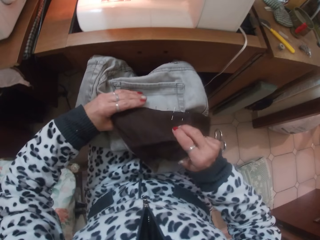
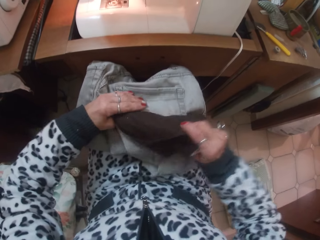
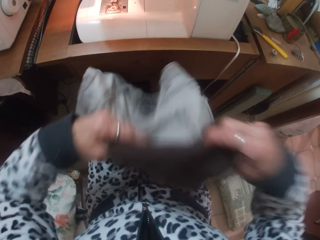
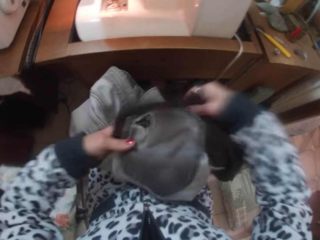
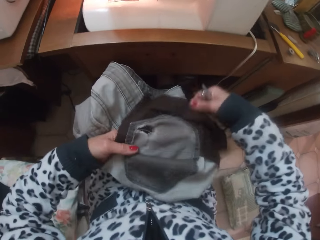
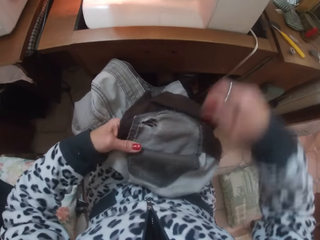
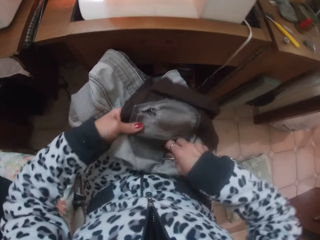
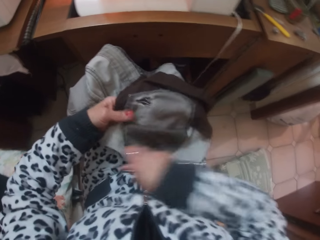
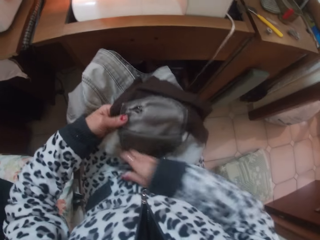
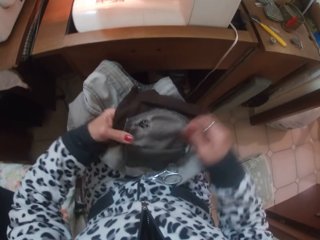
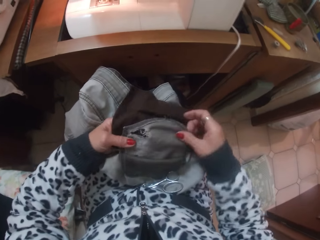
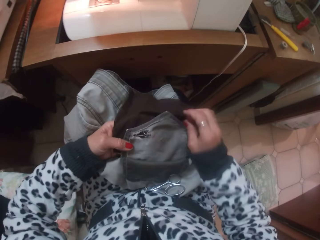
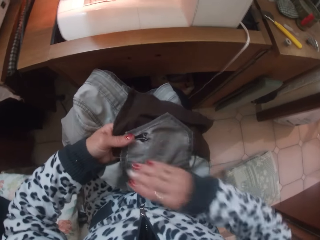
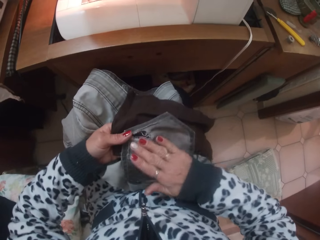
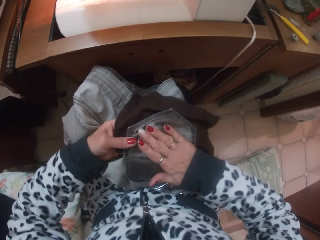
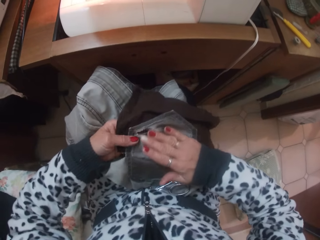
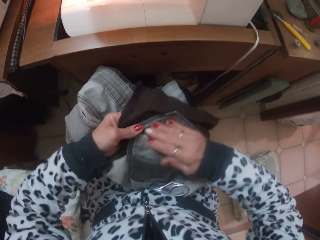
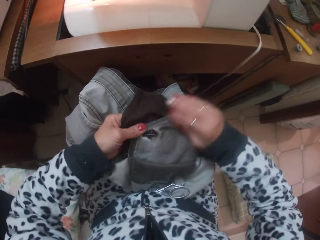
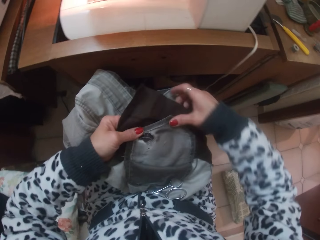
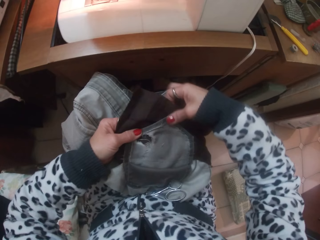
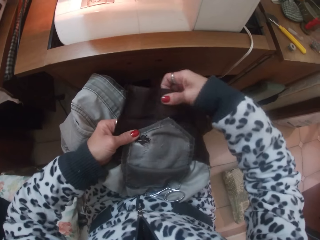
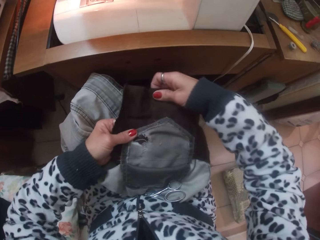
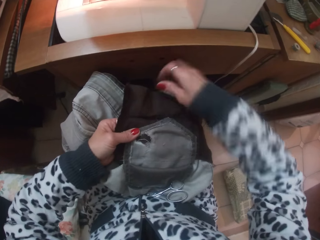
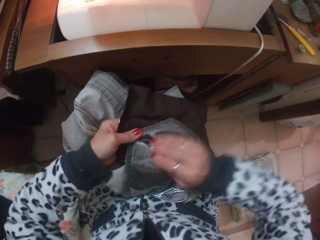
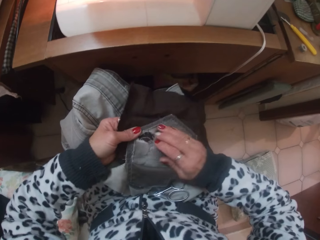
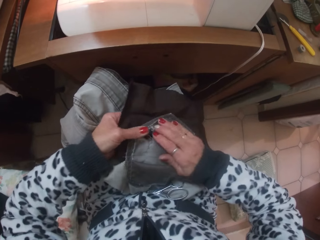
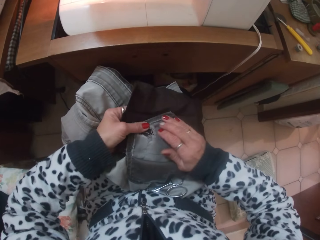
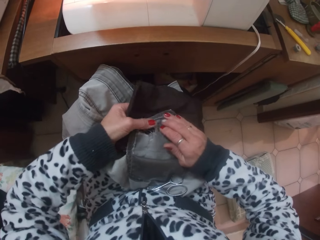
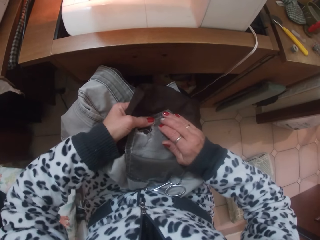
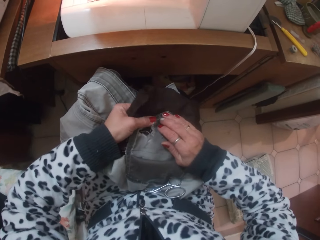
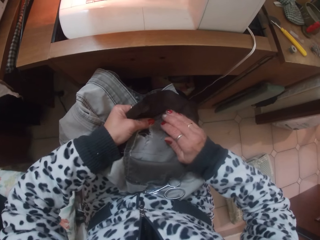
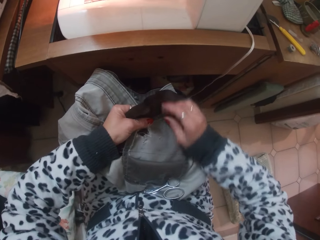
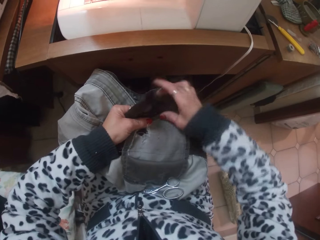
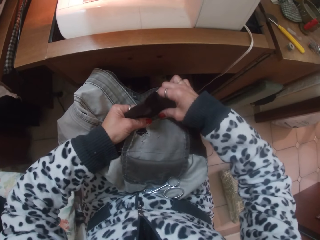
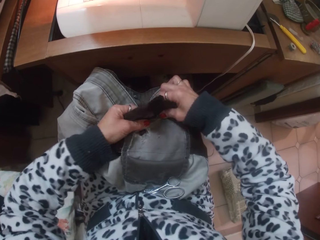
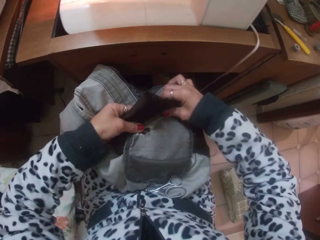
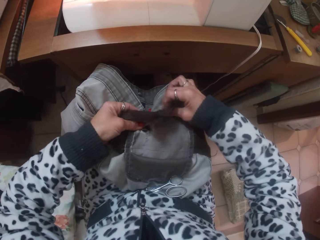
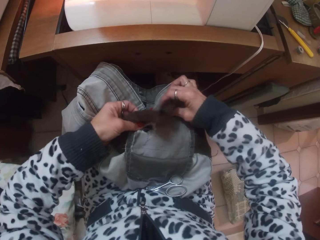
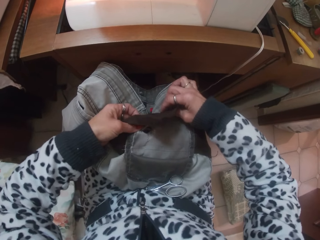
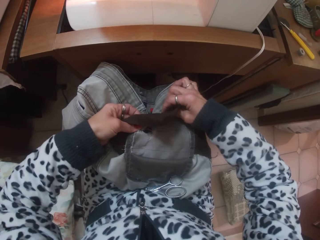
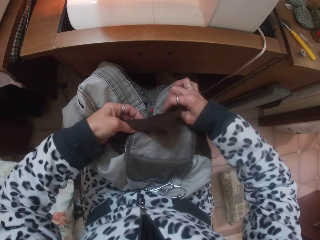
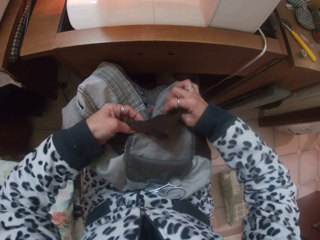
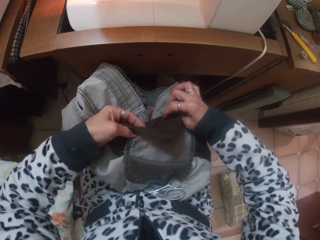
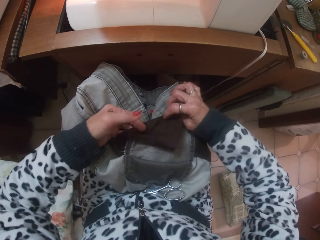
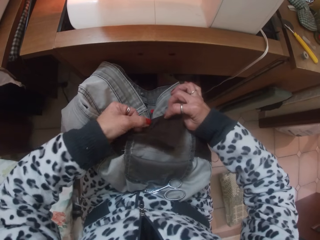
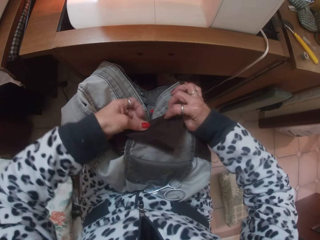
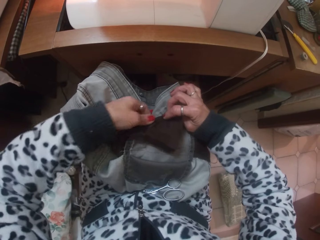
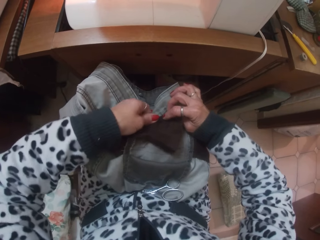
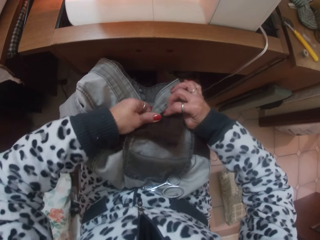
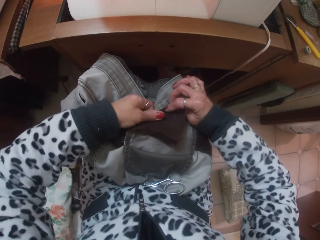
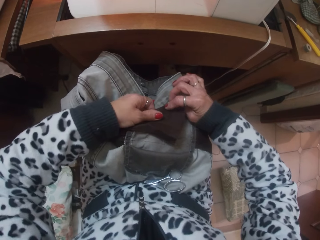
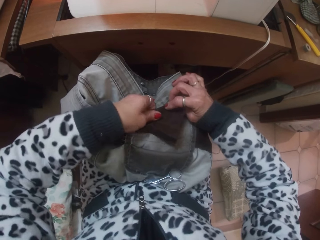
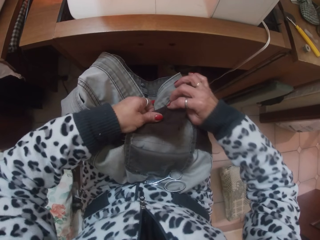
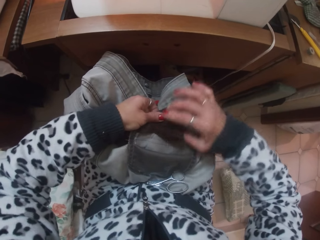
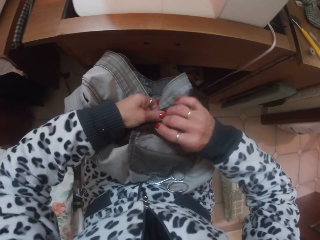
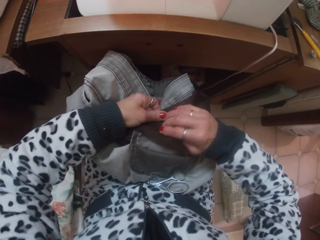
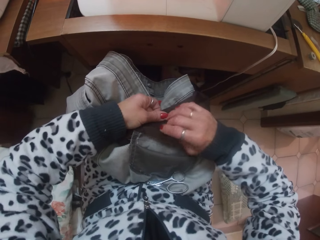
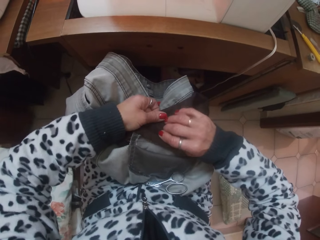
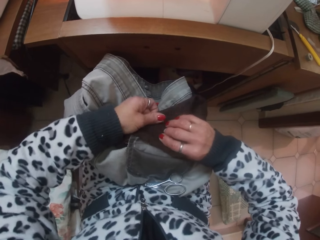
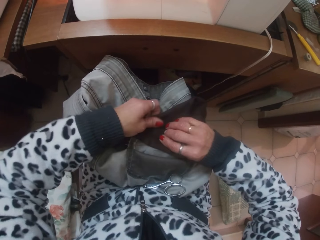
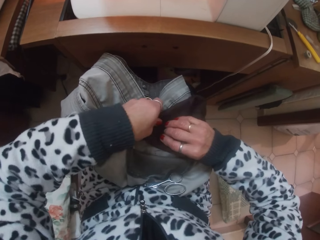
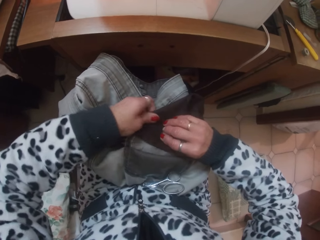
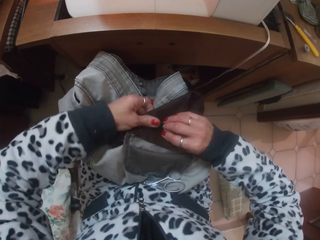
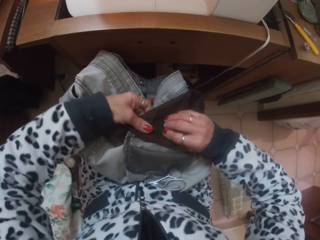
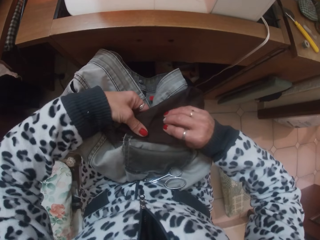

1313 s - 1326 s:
The camera wearer puts down the cloth. They turn the trouser to the other side. They put down the scissors. They straighten the pocket, hold the cloth, and straighten the pocket. They wrap the edges of the trouser pocket with cloth. They hold the cloth.

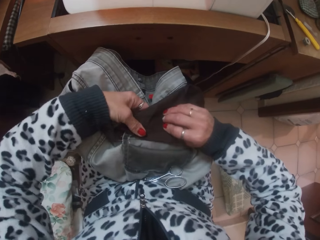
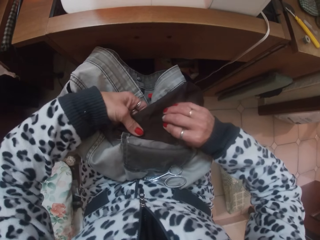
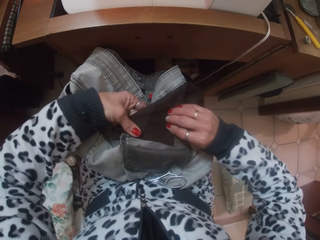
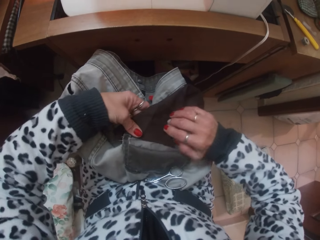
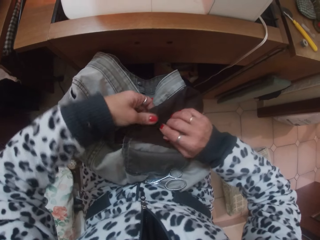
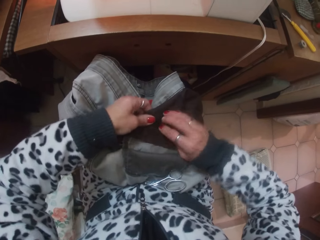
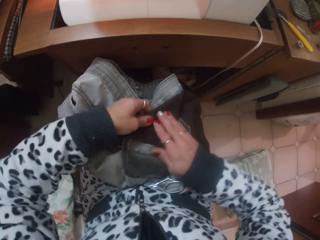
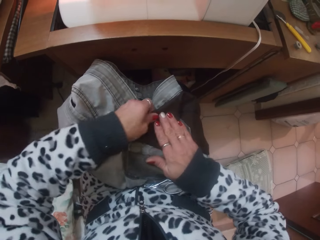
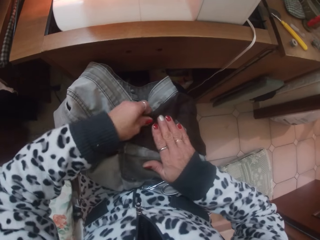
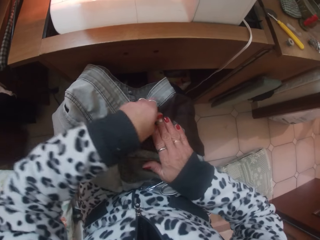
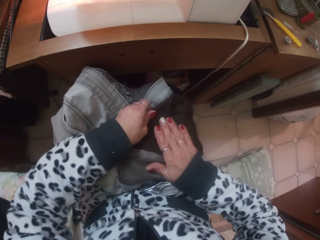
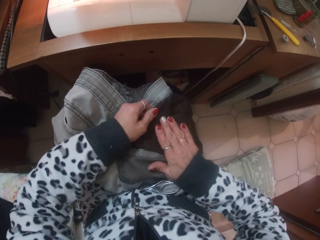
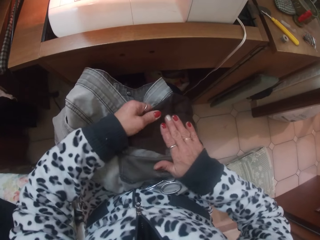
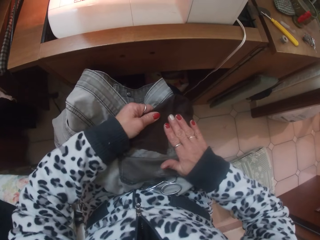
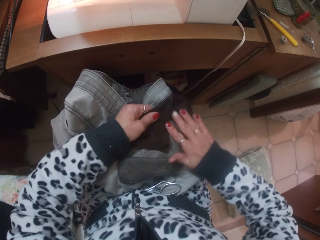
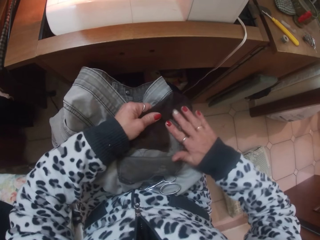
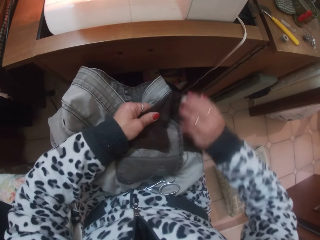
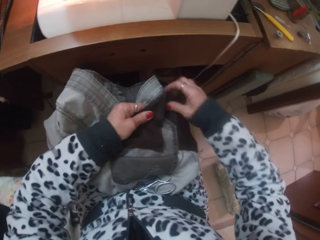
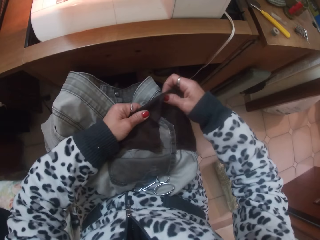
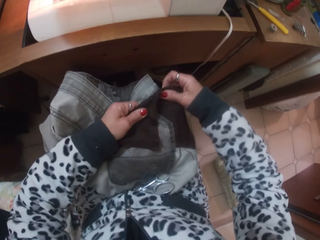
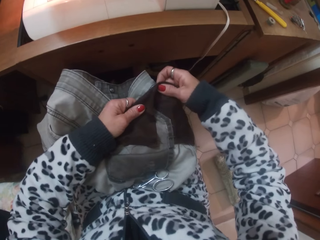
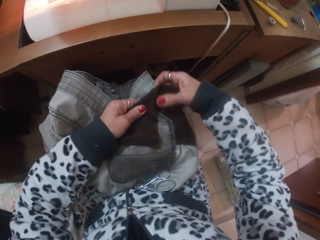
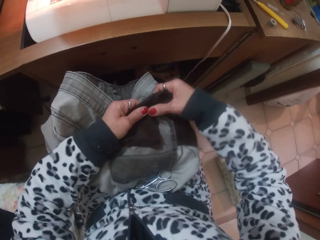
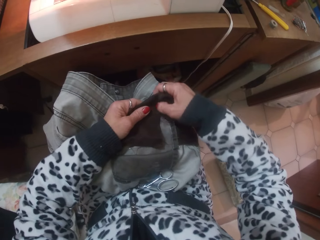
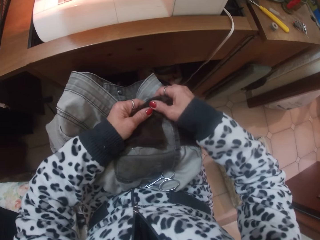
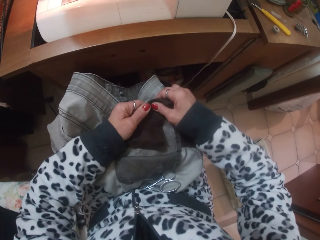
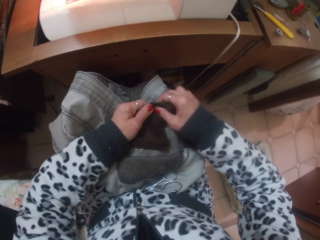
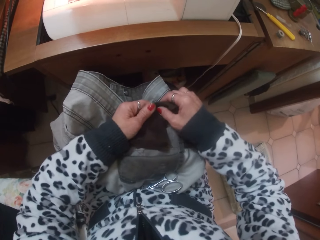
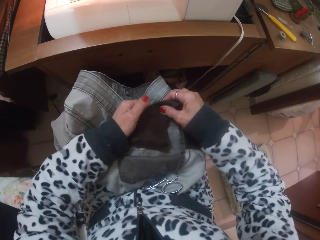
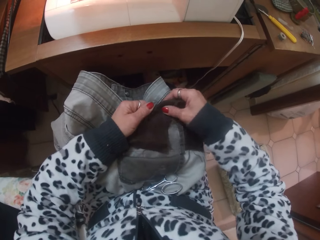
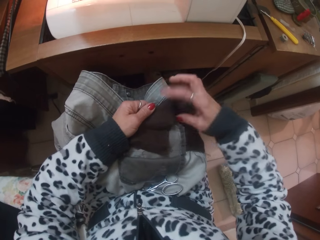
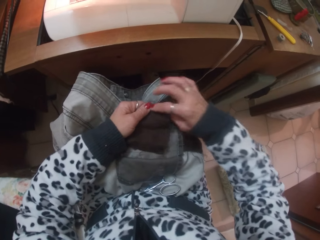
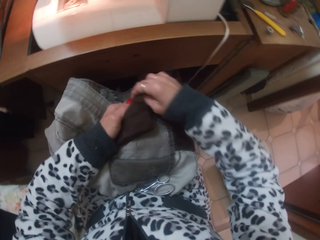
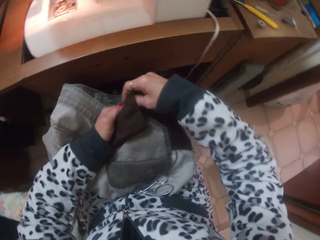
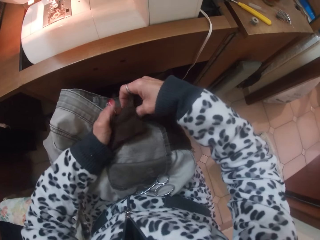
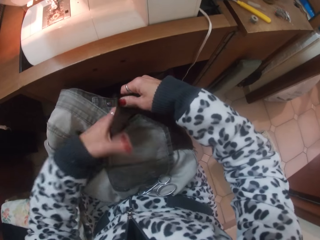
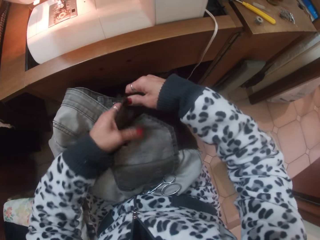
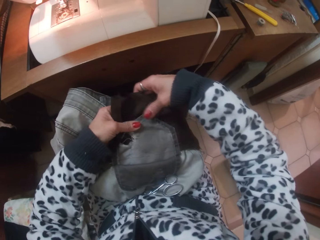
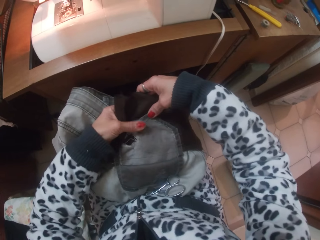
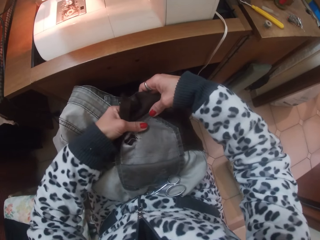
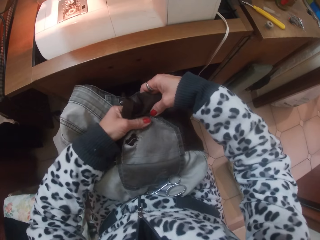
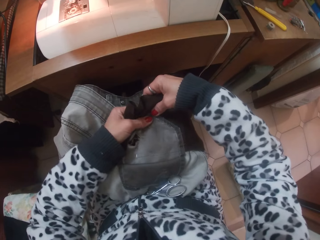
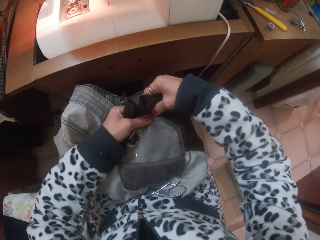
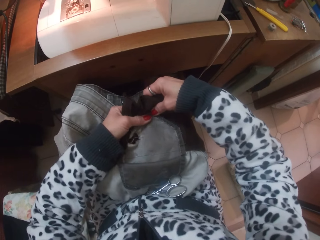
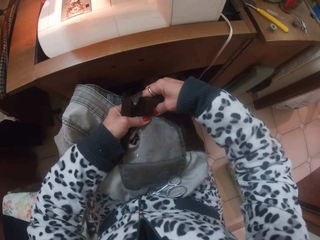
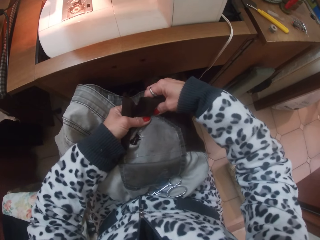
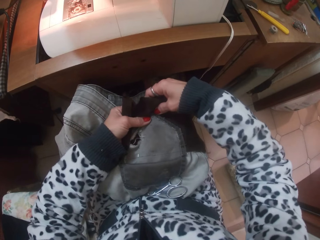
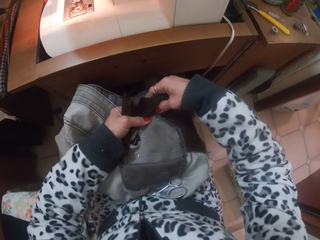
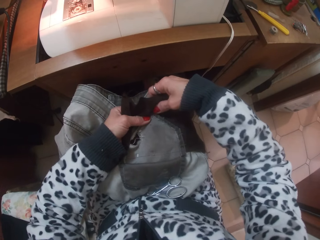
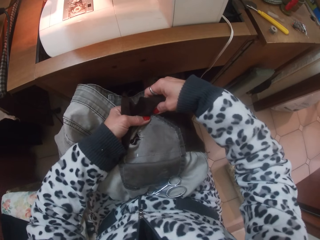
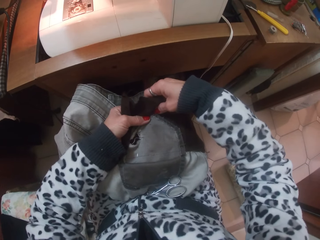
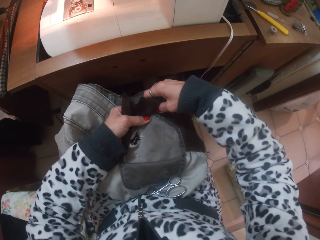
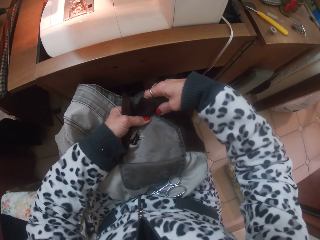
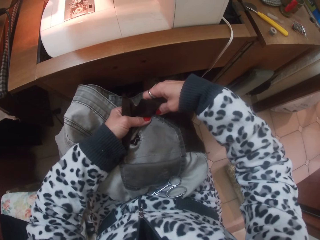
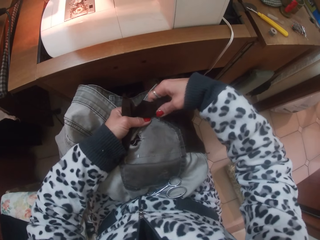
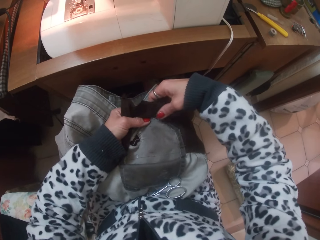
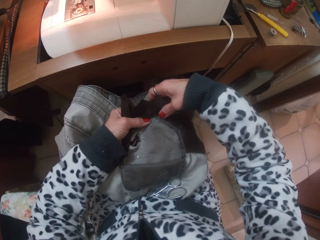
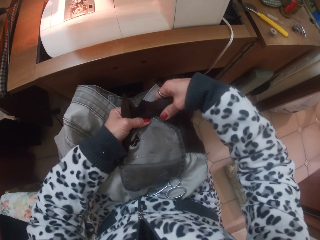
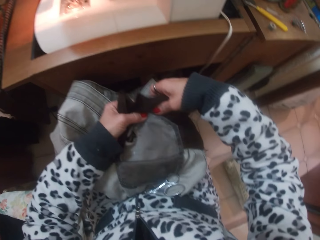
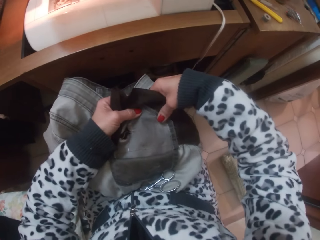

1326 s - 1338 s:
The camera wearer smoothens the edges of the trouser pocket with her hands. She holds the trouser.
